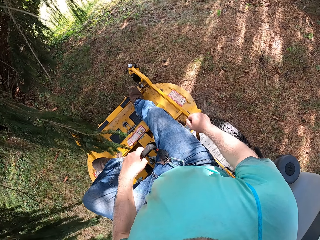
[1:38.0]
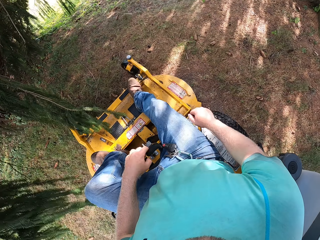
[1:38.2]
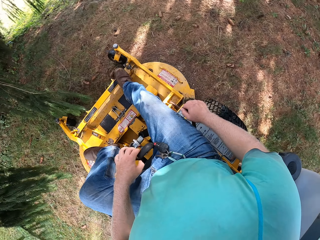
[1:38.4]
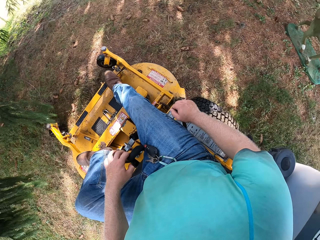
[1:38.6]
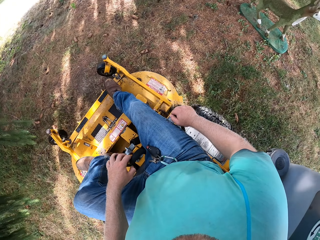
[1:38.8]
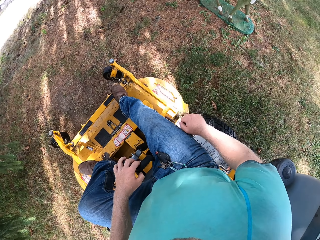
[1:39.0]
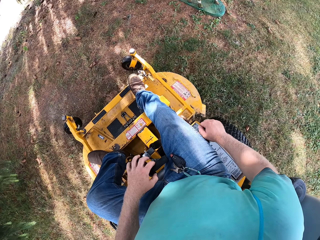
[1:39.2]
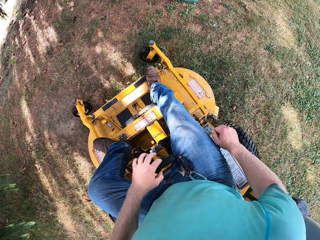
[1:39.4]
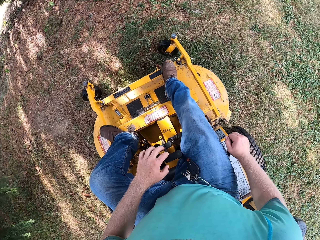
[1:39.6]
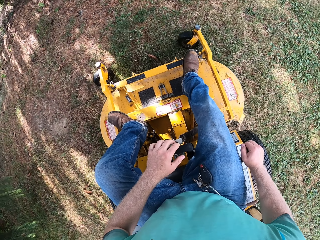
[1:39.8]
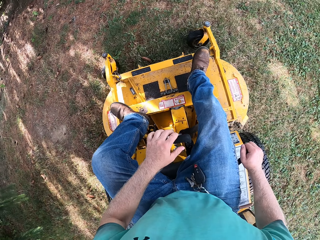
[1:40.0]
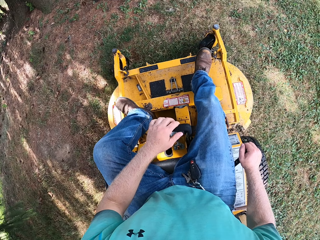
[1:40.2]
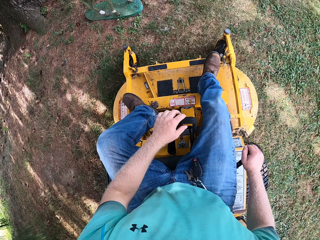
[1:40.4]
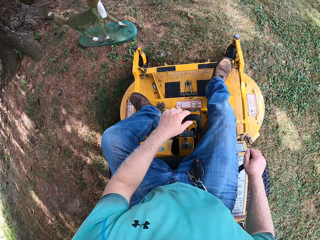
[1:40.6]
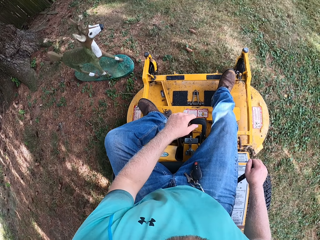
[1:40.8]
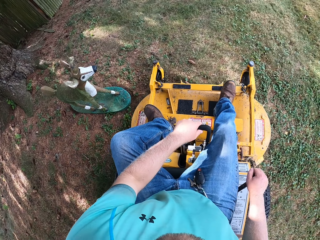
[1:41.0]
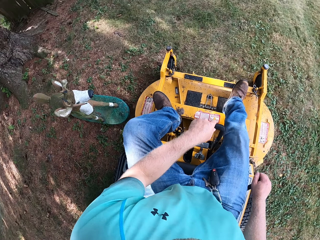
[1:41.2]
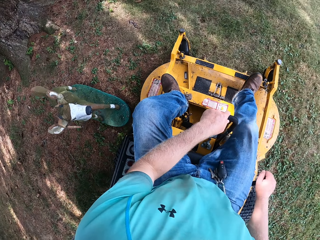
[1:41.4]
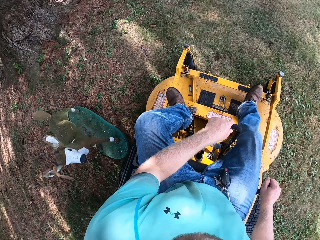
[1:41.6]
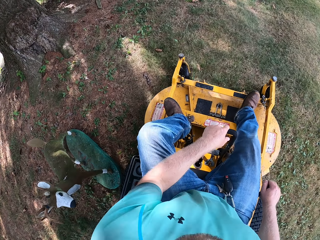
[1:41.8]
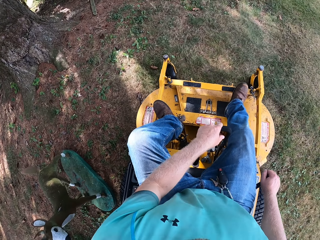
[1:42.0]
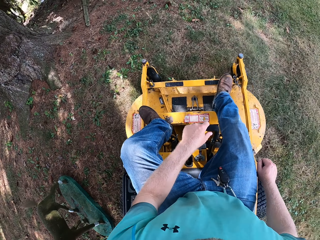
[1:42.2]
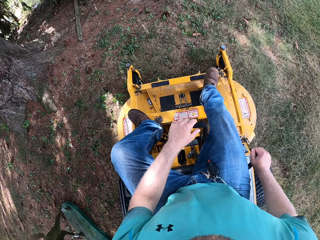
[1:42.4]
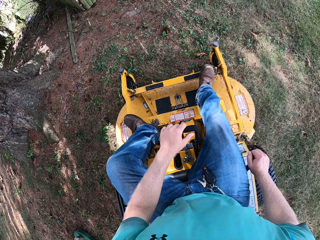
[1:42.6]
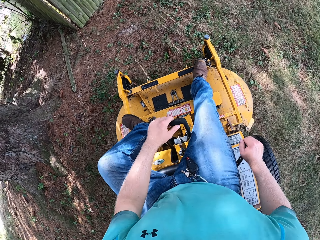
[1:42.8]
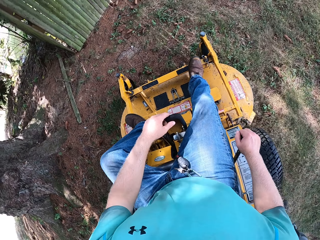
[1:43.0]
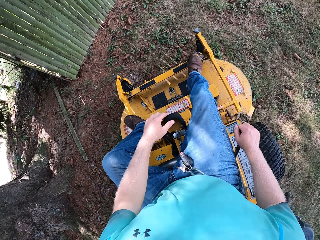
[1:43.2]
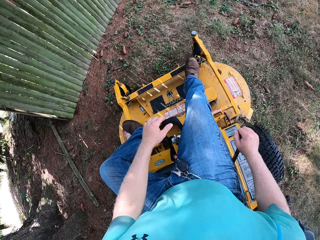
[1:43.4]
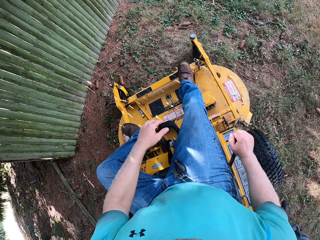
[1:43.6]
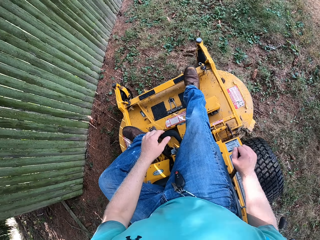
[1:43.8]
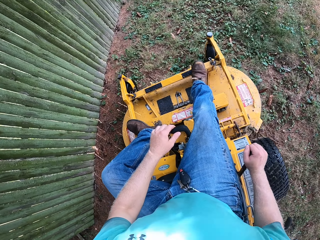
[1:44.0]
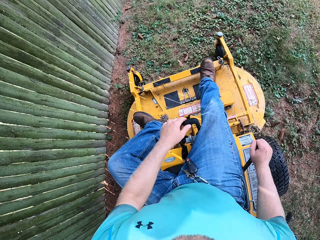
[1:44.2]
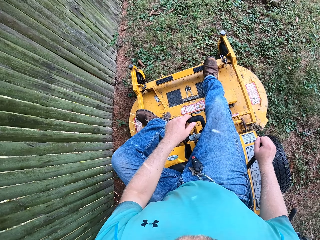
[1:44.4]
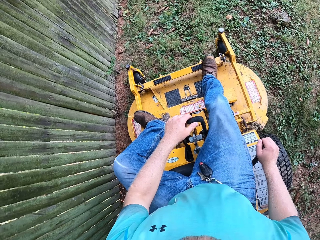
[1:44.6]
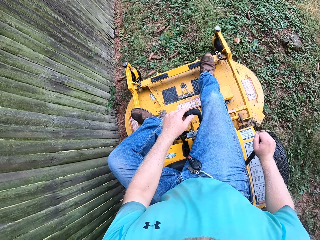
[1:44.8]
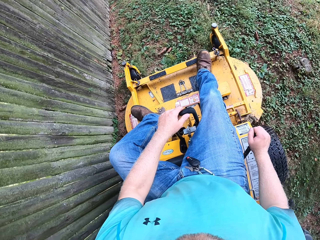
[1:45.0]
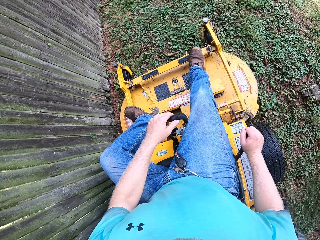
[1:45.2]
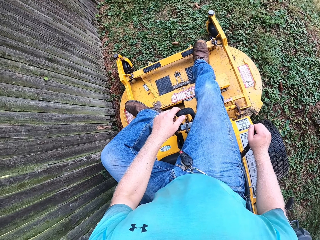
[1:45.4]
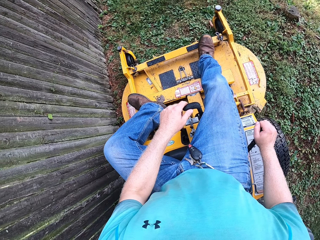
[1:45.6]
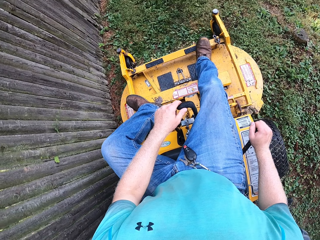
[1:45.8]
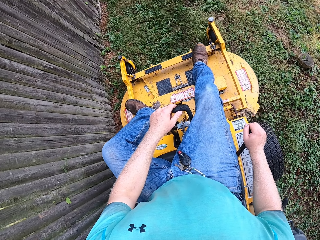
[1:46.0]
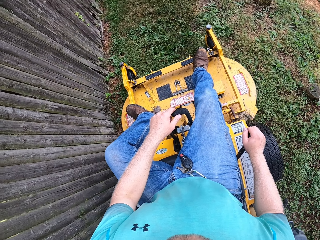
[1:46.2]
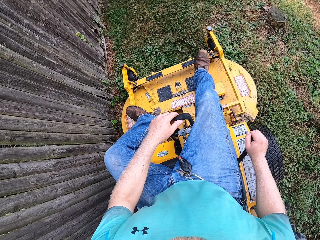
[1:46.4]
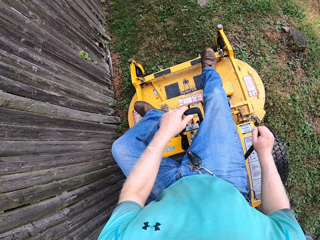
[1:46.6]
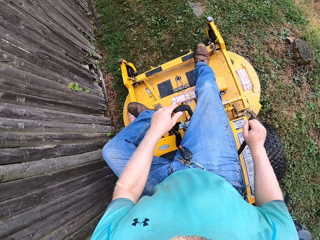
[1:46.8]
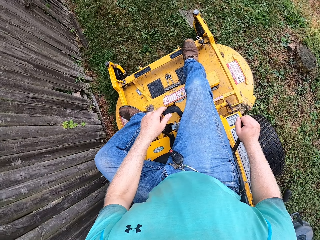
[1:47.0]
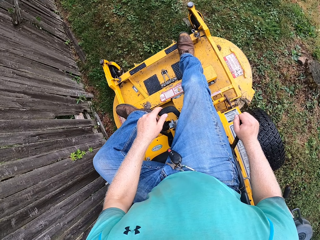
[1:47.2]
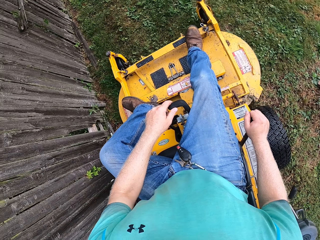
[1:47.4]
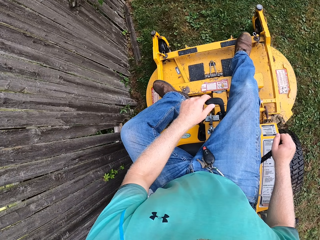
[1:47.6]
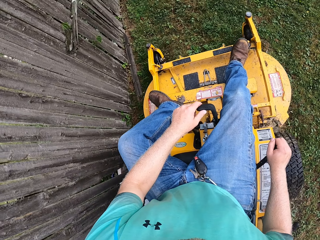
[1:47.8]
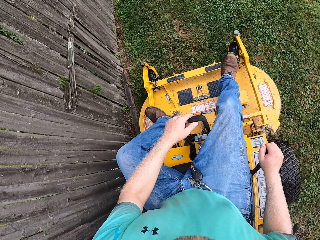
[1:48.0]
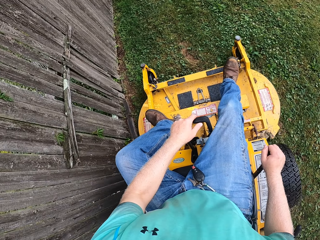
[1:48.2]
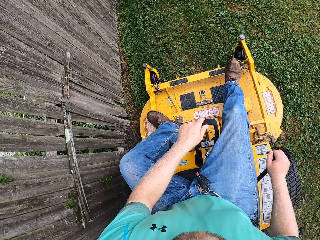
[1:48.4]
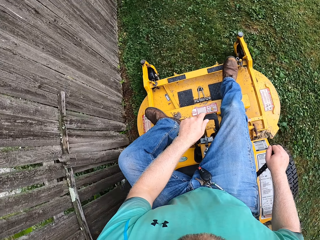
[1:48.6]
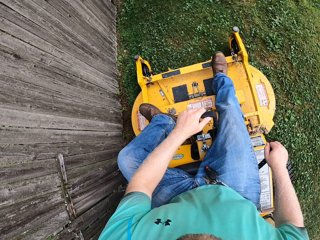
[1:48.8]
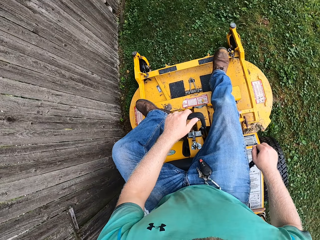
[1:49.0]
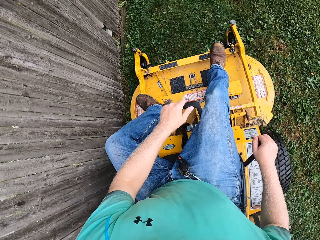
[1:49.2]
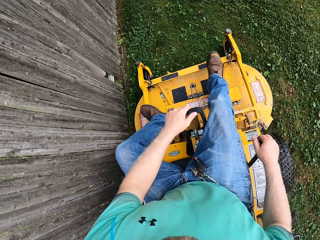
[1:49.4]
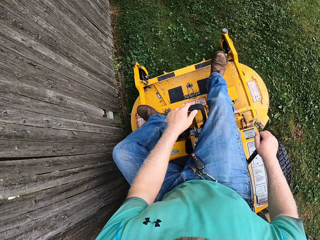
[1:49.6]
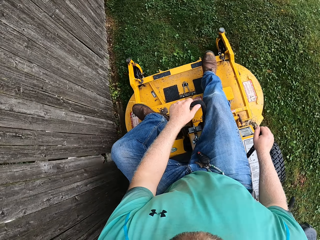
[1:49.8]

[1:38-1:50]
The camera wearer reverses the small tractor. They drive the small tractor.

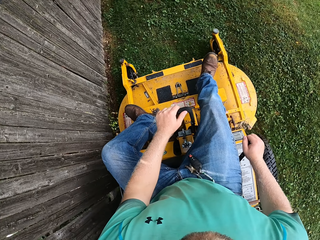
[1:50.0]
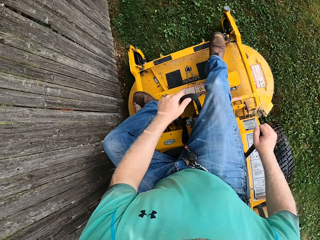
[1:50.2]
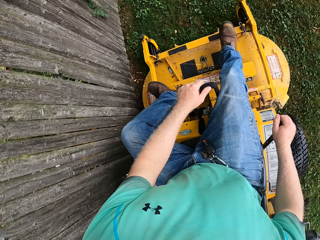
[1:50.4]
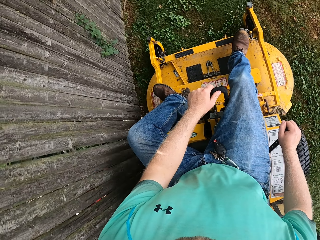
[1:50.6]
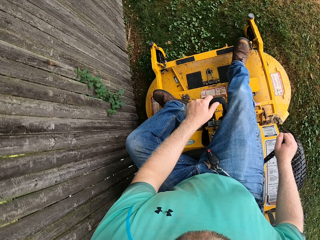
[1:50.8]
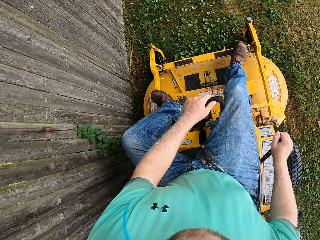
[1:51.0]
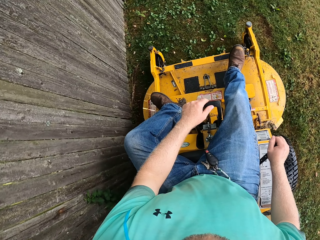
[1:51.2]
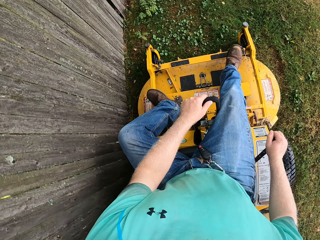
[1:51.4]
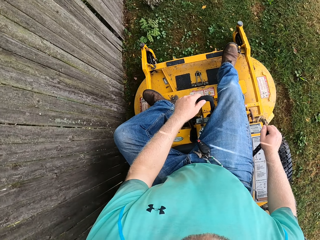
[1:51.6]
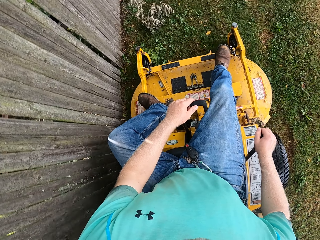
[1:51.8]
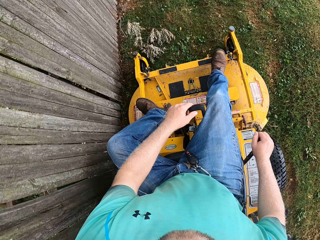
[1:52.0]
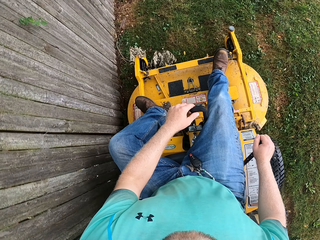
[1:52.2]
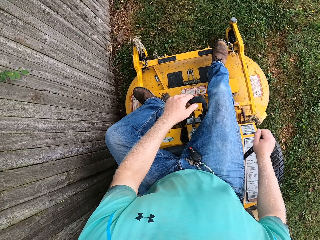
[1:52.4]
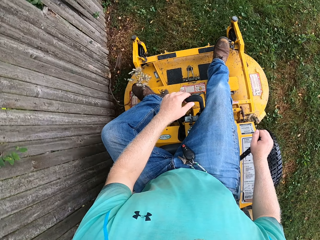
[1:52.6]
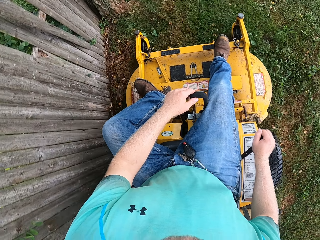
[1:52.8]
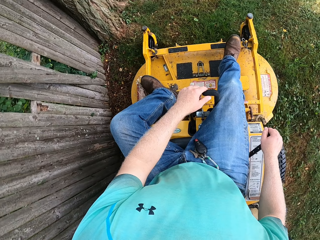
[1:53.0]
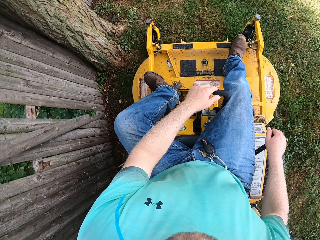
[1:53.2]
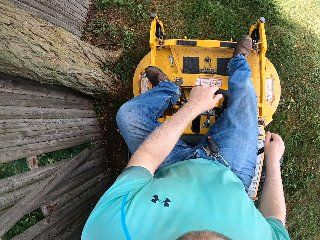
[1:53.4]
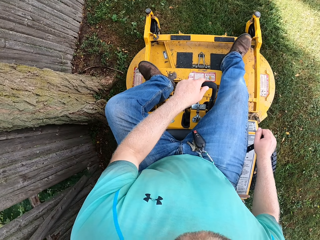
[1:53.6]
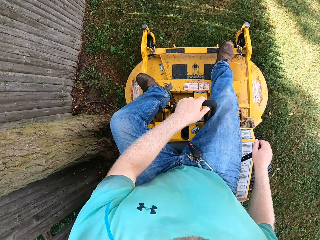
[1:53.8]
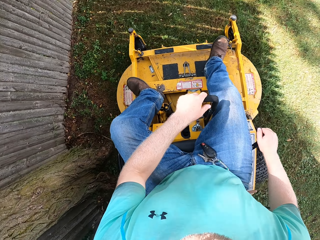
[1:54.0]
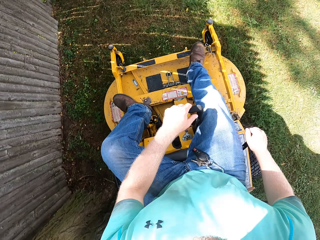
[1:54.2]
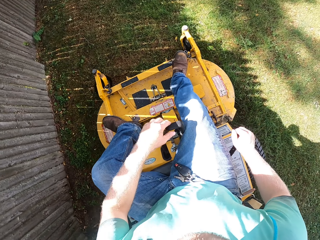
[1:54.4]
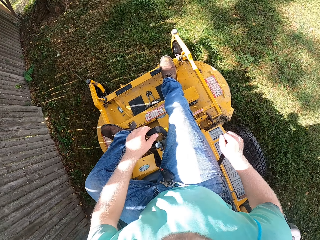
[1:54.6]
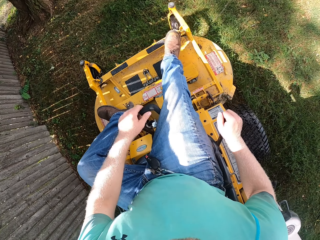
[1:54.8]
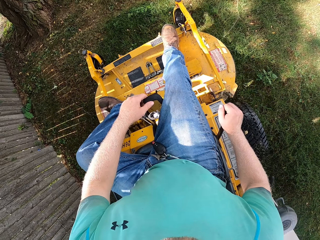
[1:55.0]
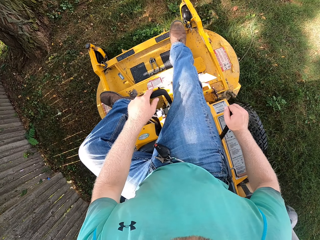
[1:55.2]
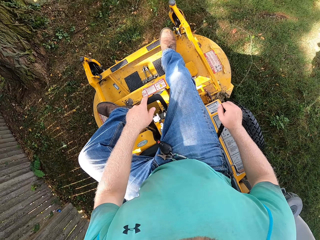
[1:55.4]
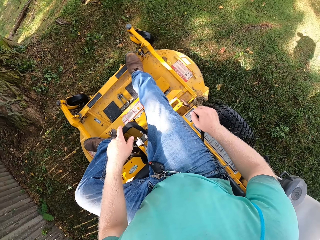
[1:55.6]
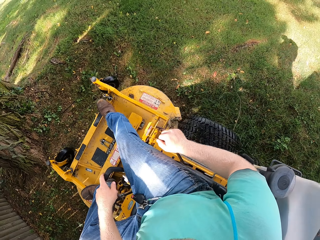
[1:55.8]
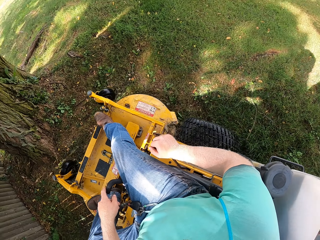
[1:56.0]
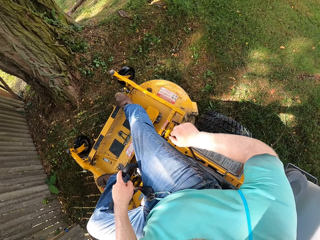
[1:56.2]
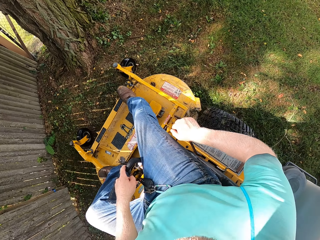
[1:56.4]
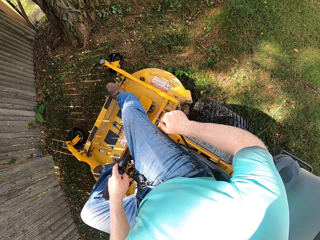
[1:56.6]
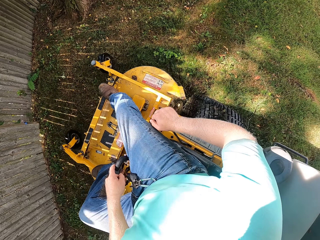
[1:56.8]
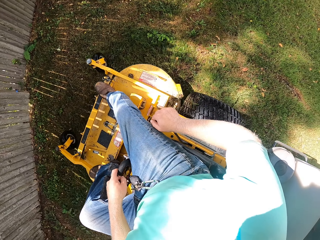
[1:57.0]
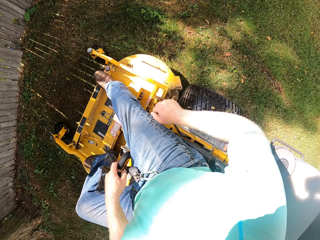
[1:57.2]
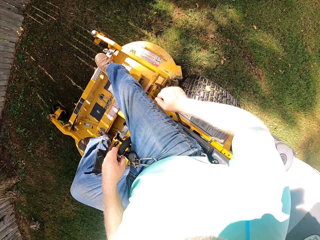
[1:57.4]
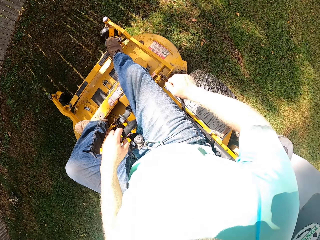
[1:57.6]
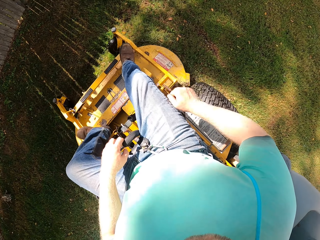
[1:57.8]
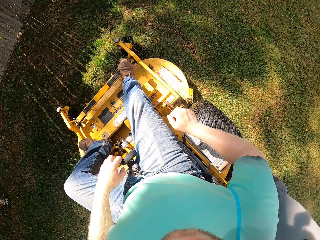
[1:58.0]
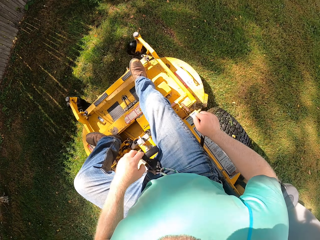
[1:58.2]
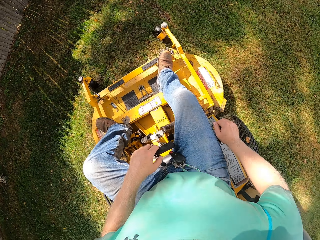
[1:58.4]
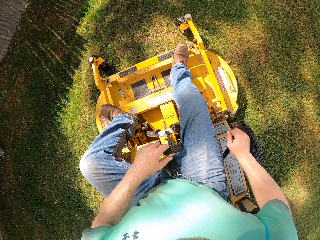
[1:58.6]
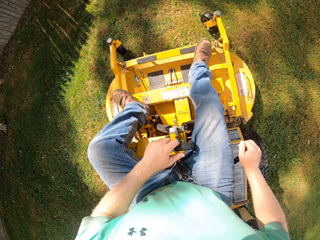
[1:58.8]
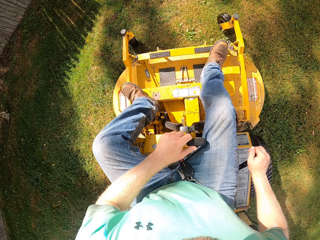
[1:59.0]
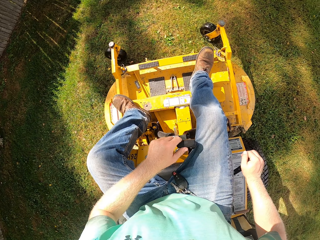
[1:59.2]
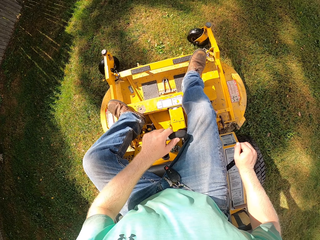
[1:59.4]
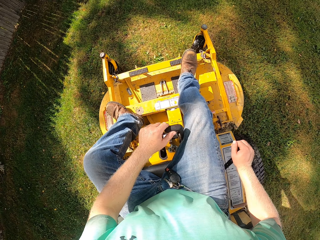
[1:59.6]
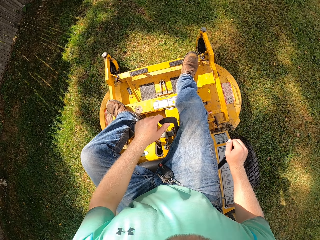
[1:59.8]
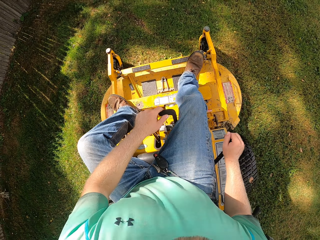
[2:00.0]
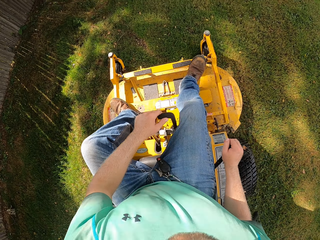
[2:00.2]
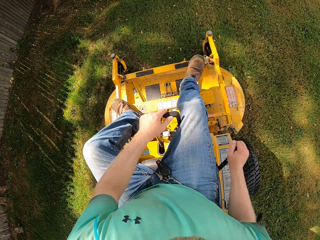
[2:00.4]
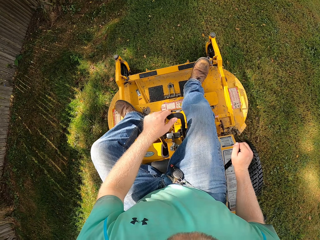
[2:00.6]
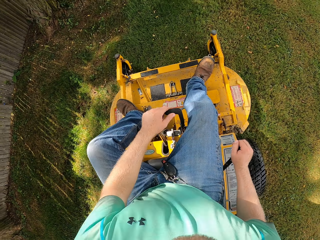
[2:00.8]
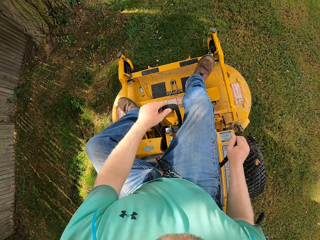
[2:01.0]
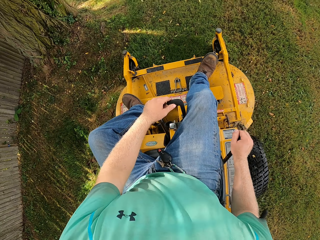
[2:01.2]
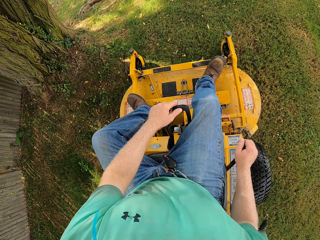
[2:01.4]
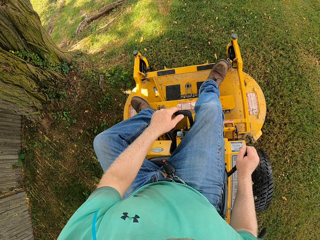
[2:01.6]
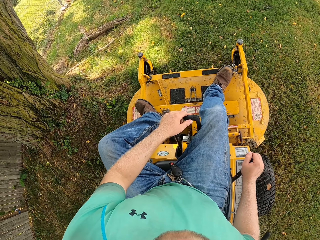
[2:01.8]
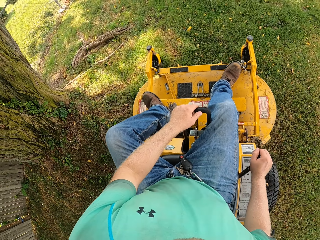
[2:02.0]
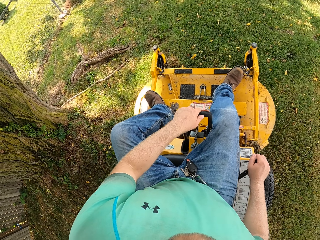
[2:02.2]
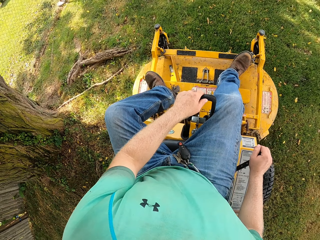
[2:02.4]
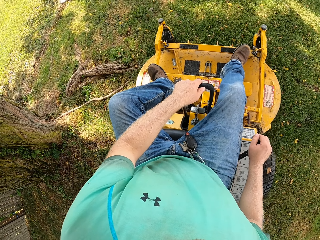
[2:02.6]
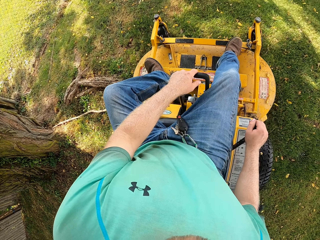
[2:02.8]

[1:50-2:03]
The camera wearer reverses the small tractor. They drive the small tractor.
